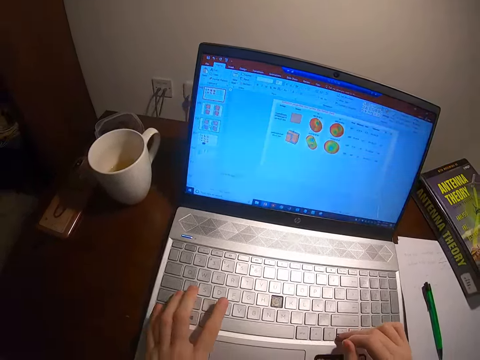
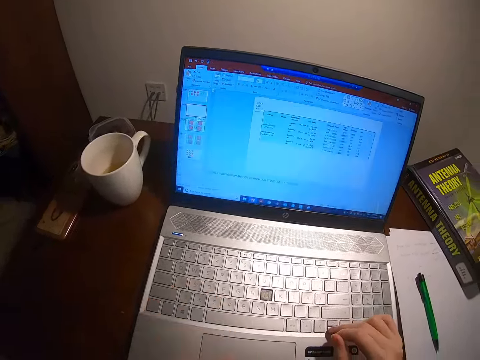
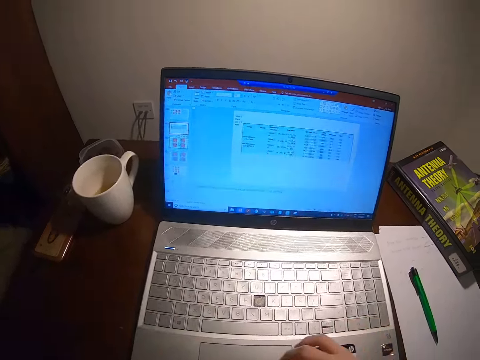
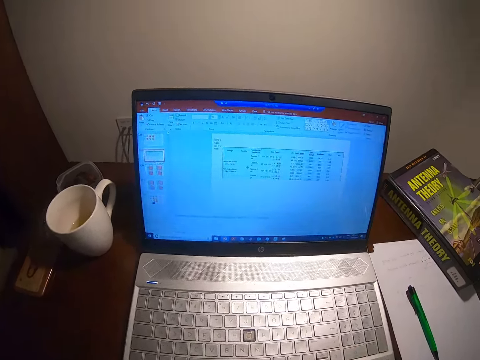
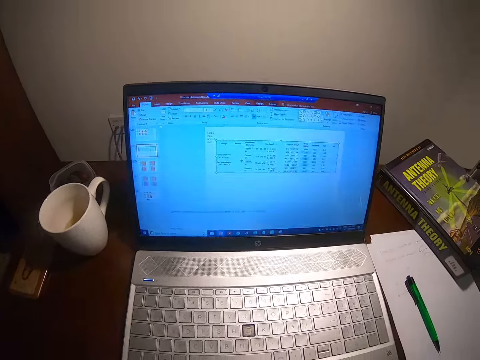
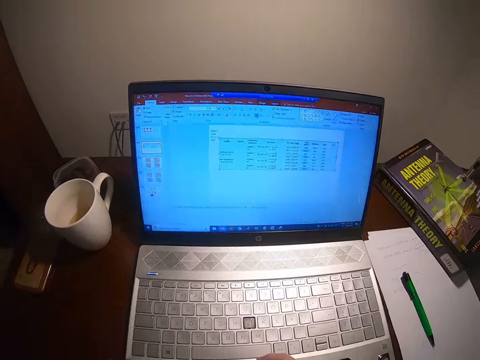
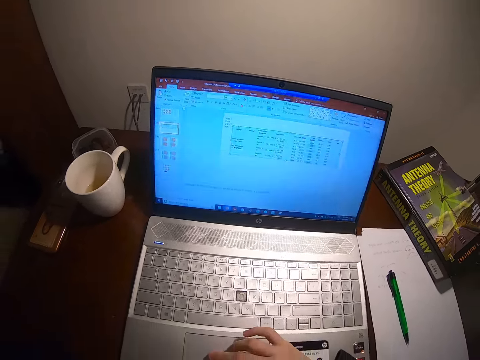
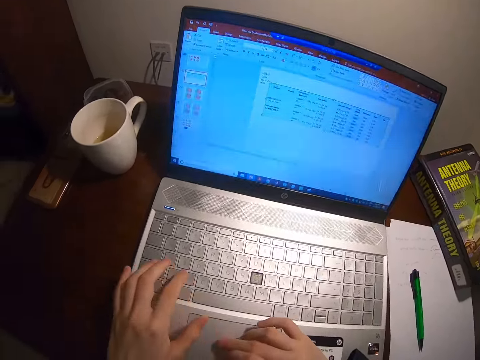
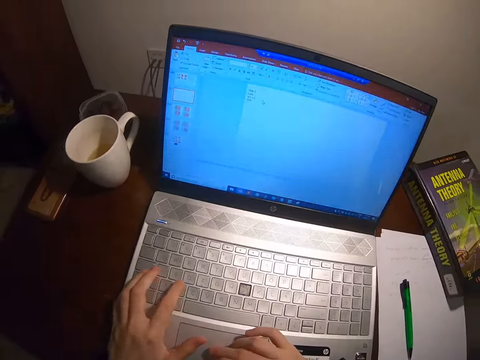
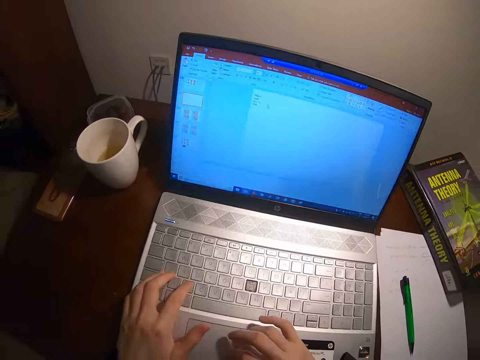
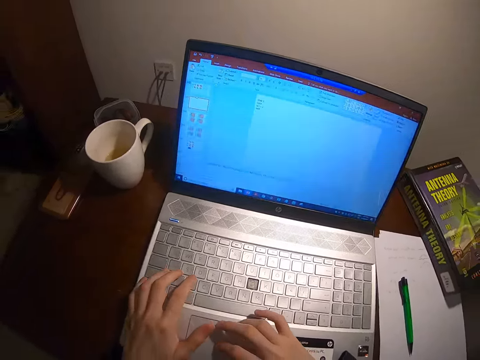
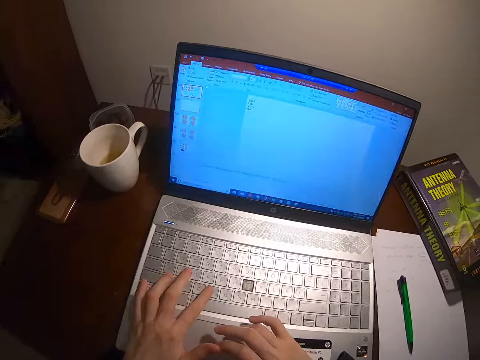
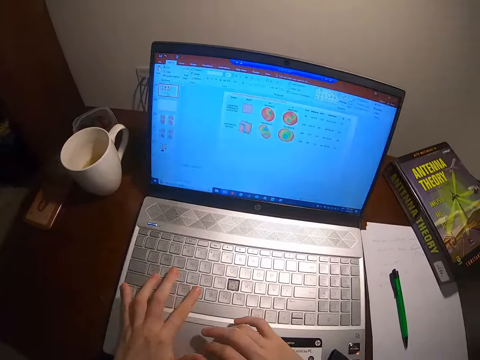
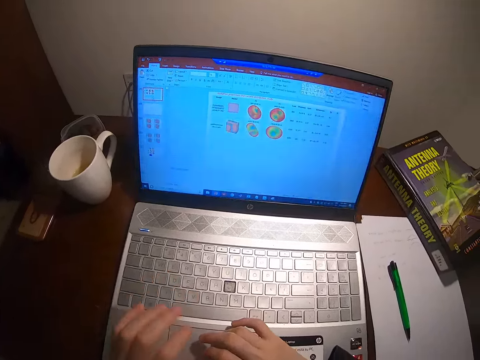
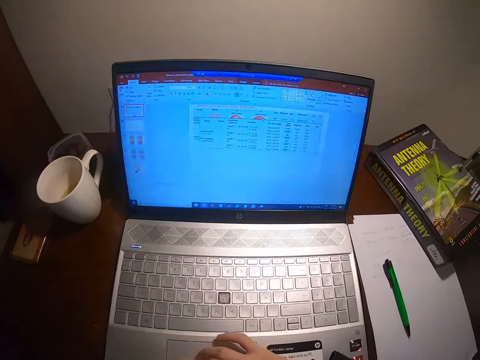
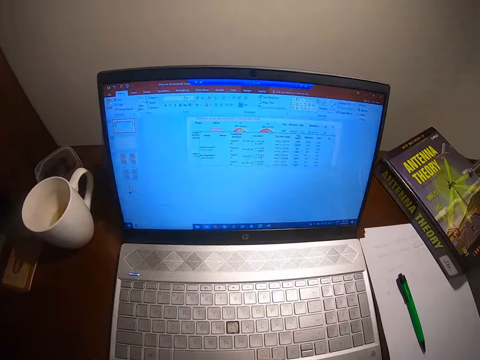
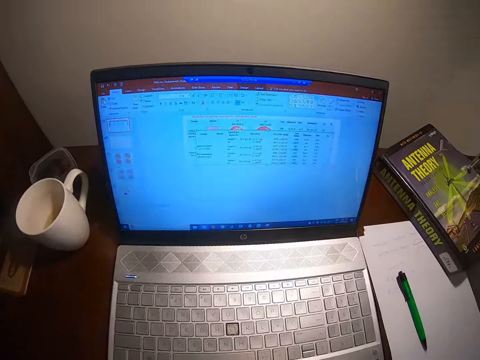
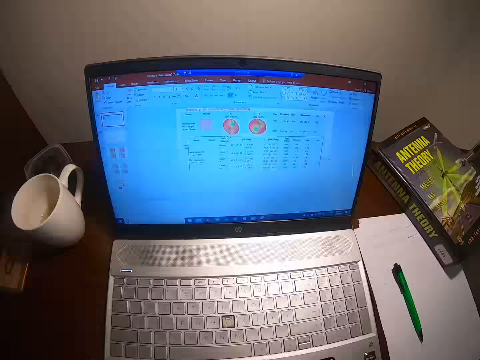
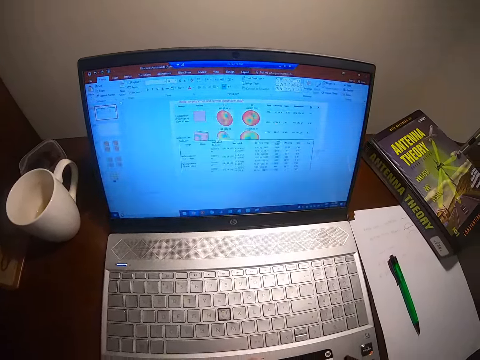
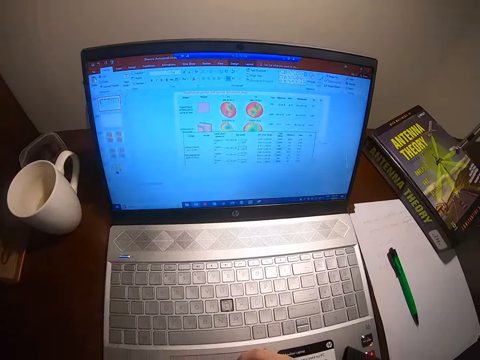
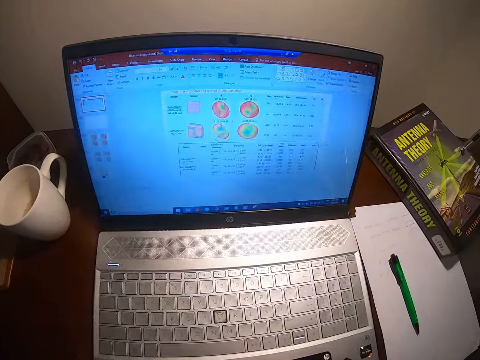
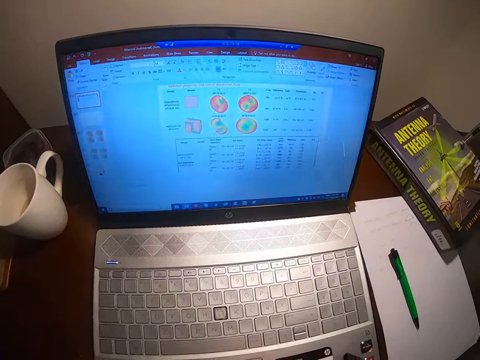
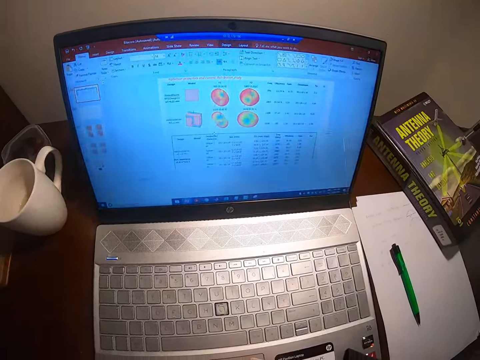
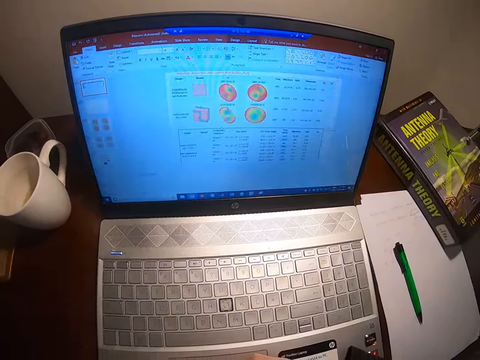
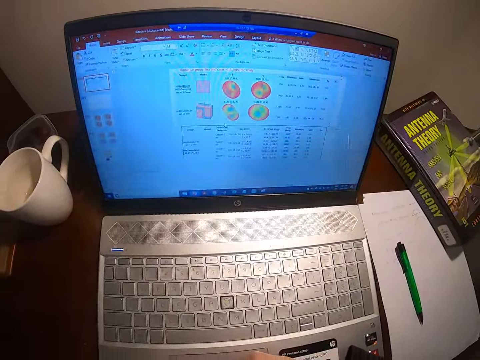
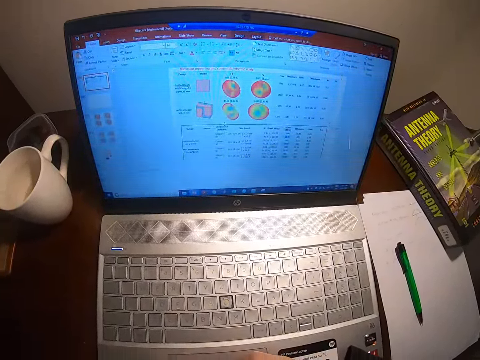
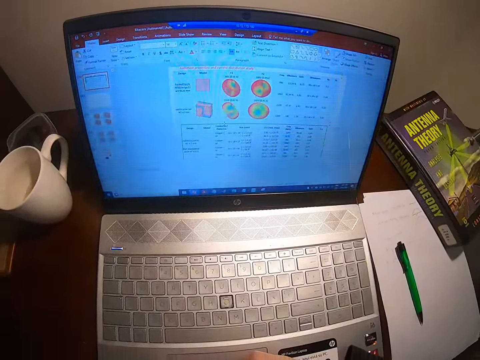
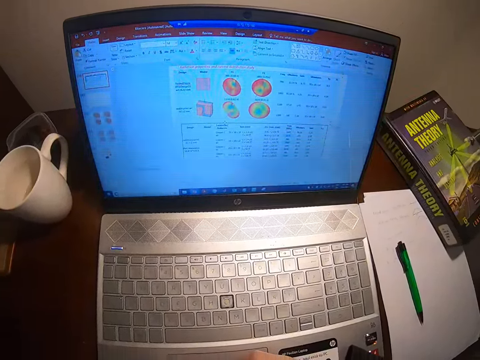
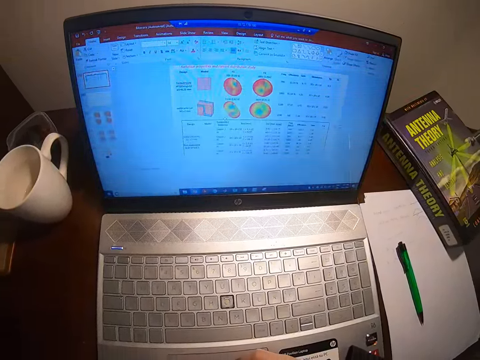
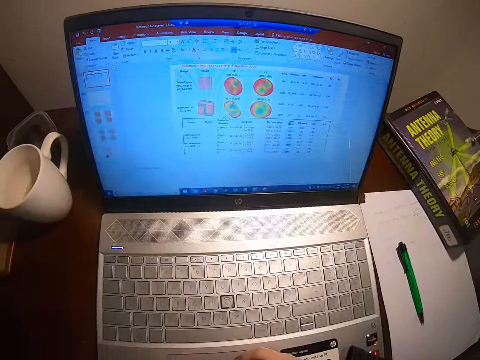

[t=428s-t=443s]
The camera wearer watches the laptop. They browse the laptop.

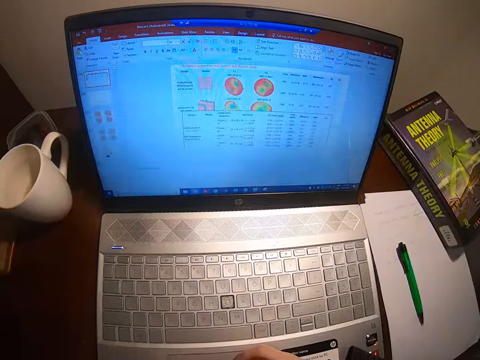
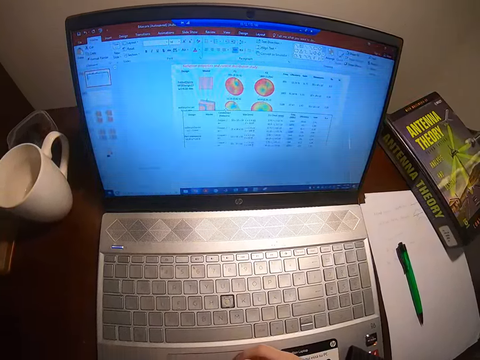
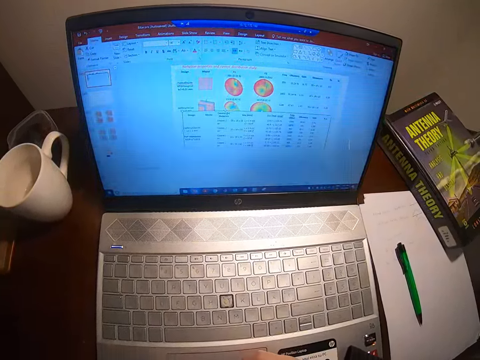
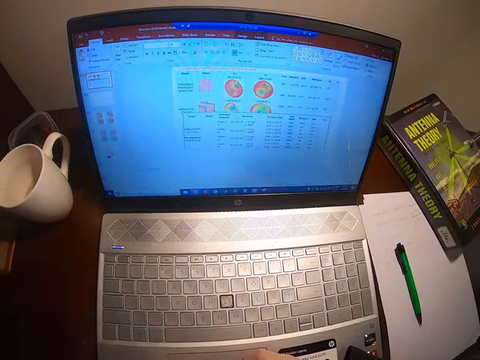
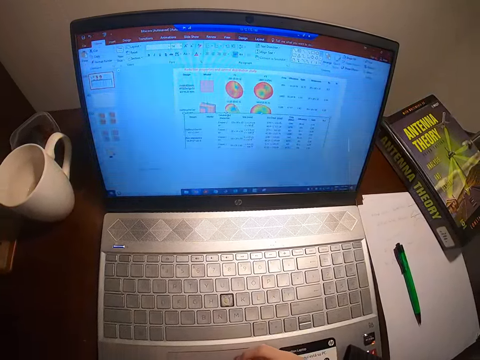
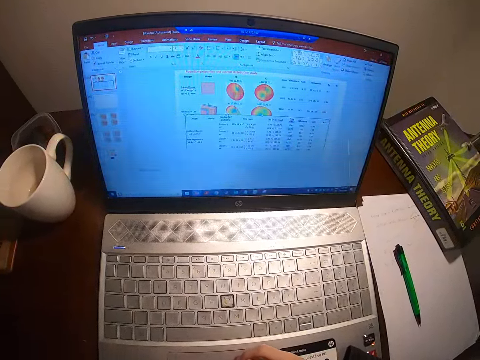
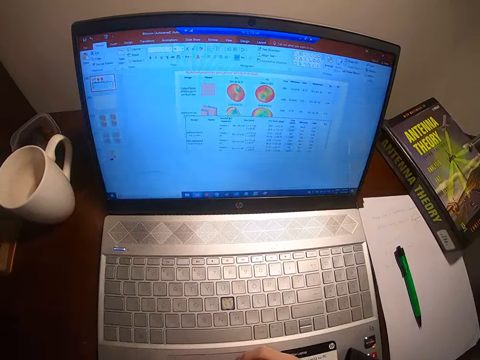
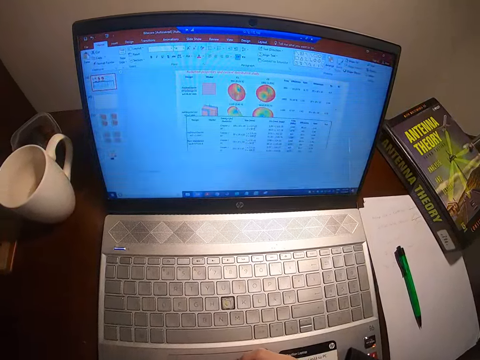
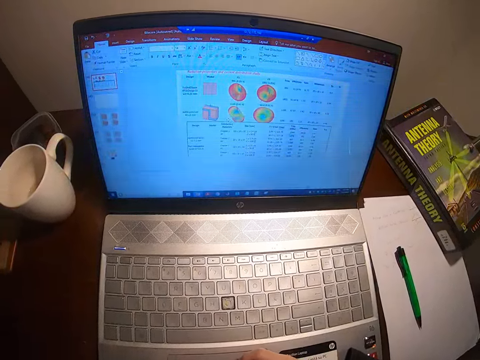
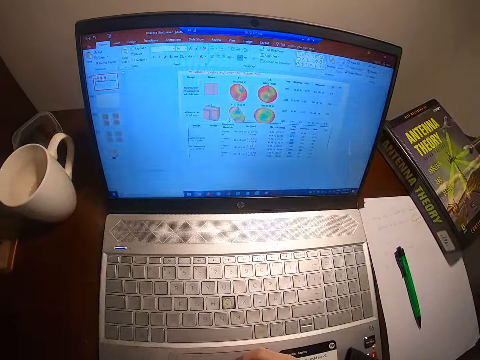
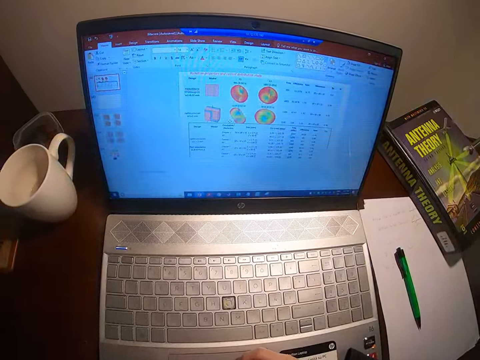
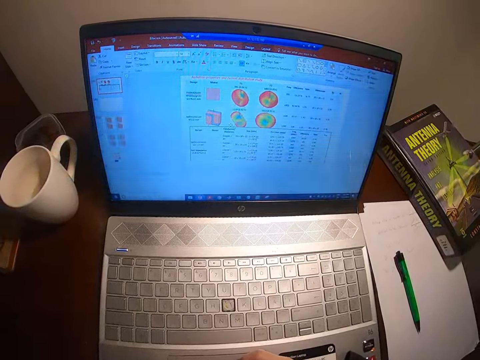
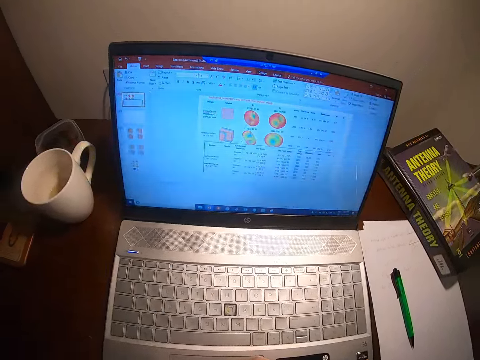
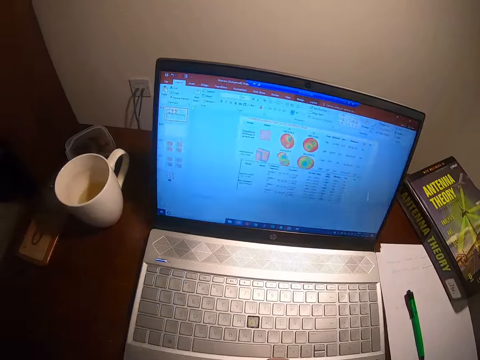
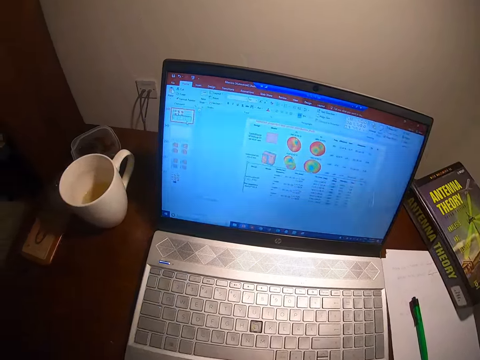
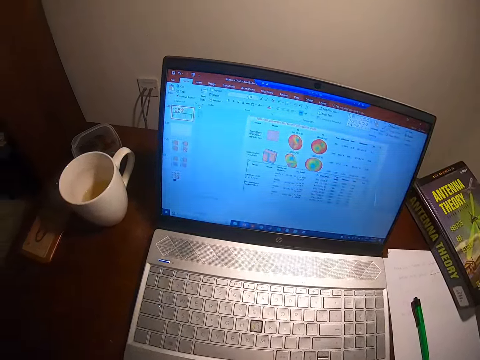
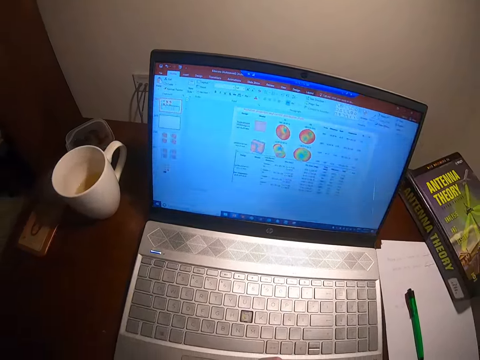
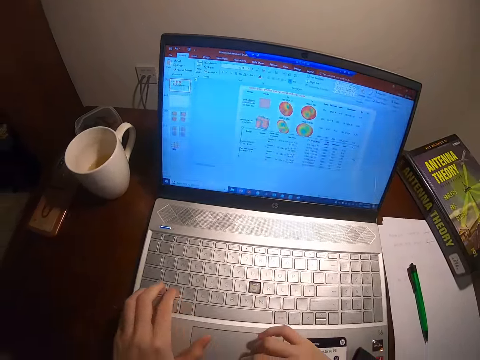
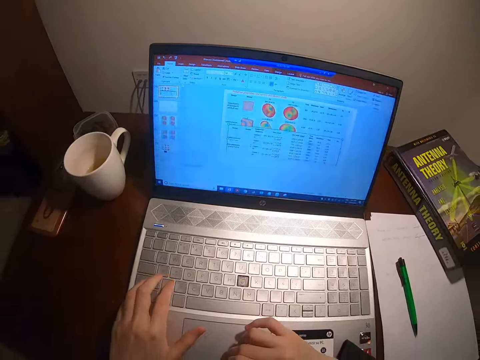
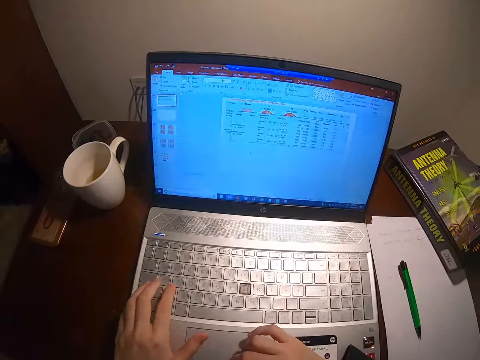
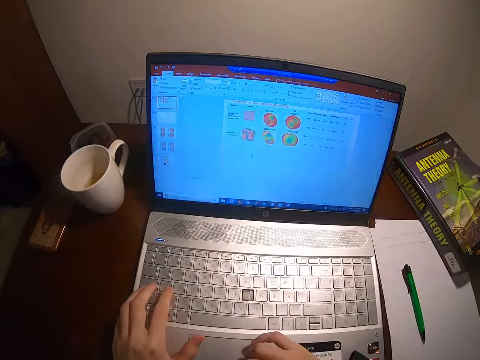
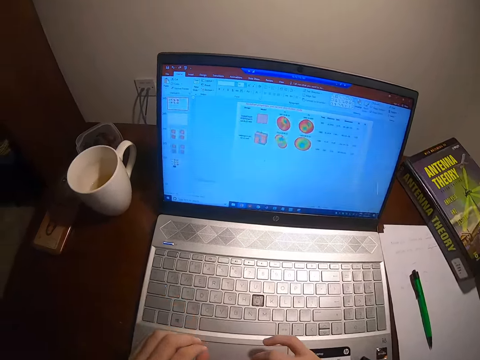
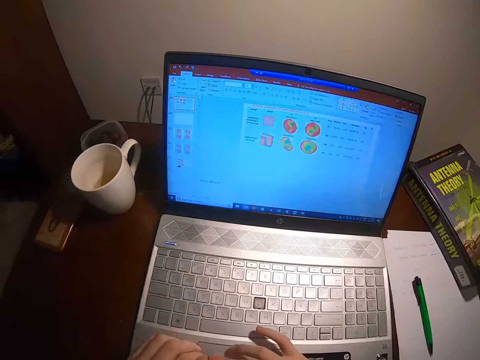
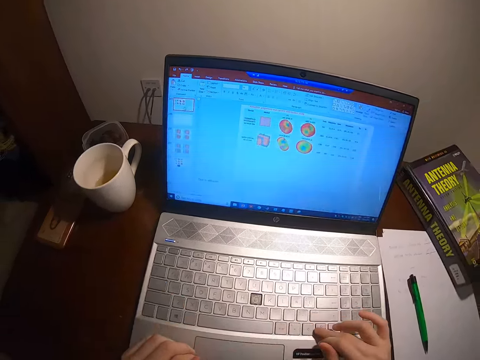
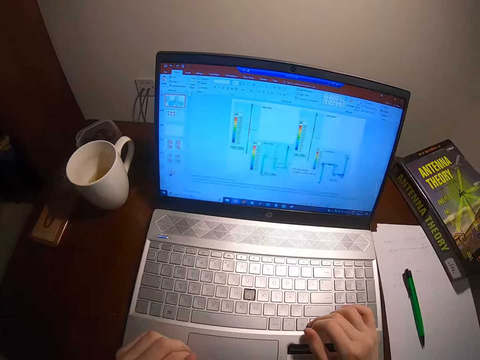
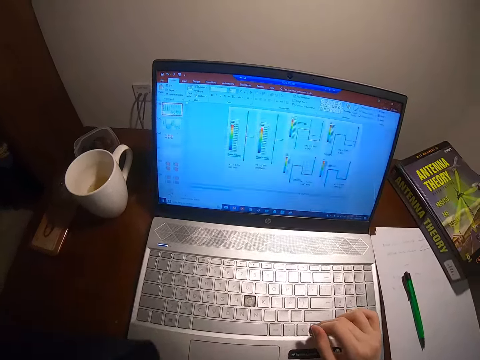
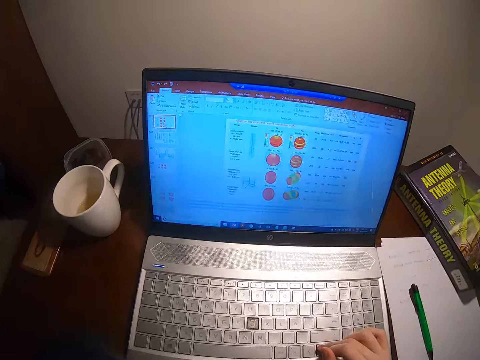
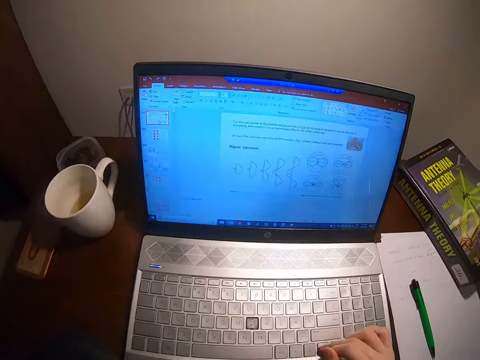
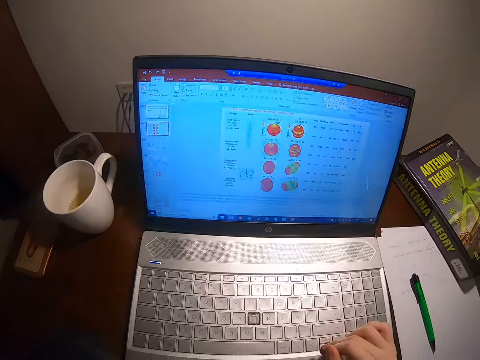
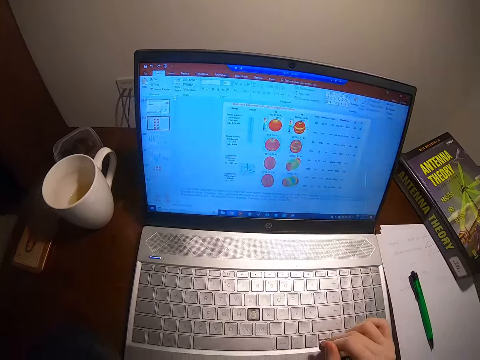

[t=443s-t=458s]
The camera wearer watches the laptop. They browse the laptop.
